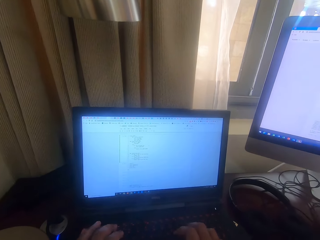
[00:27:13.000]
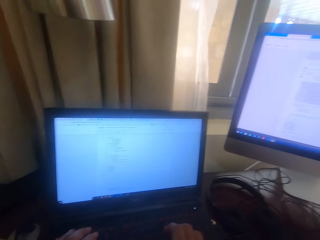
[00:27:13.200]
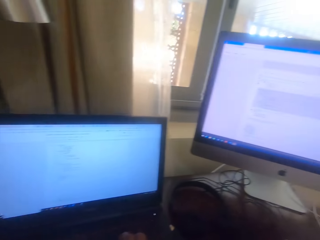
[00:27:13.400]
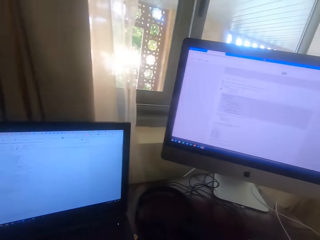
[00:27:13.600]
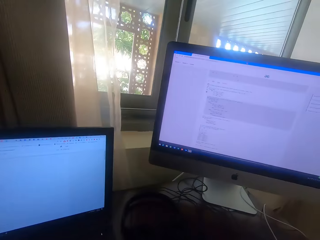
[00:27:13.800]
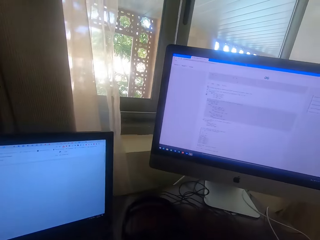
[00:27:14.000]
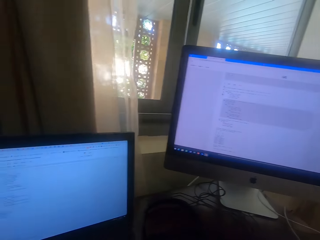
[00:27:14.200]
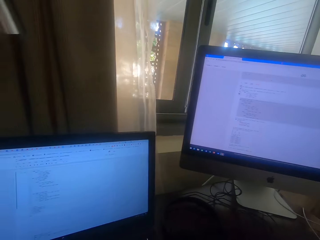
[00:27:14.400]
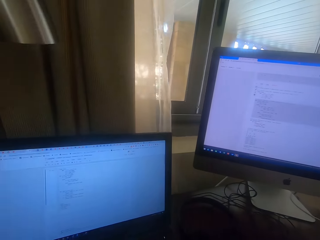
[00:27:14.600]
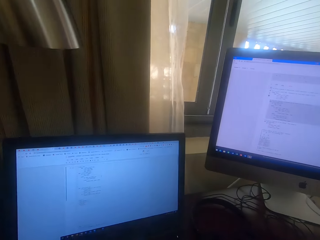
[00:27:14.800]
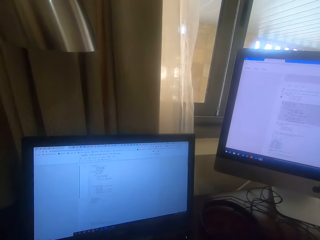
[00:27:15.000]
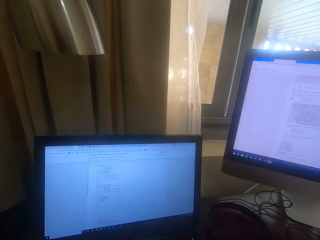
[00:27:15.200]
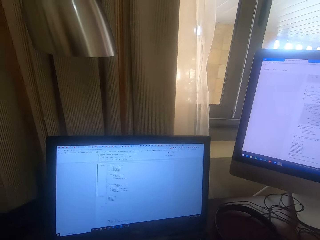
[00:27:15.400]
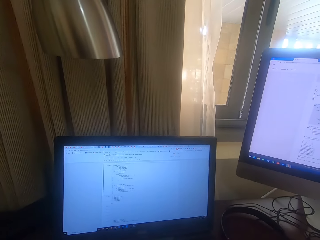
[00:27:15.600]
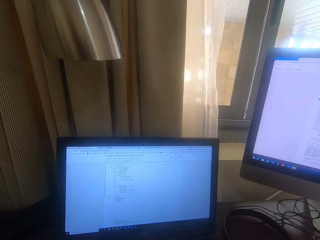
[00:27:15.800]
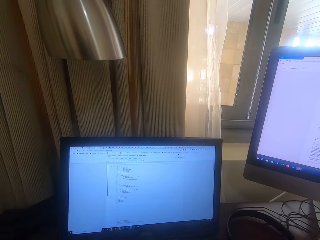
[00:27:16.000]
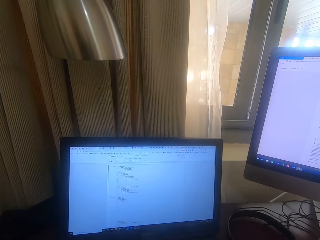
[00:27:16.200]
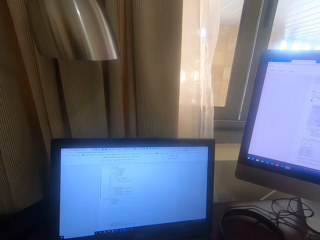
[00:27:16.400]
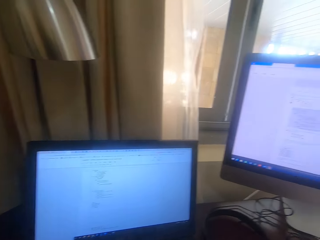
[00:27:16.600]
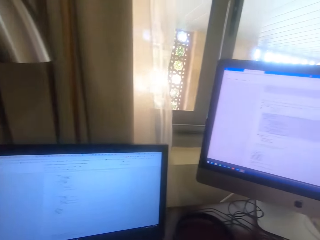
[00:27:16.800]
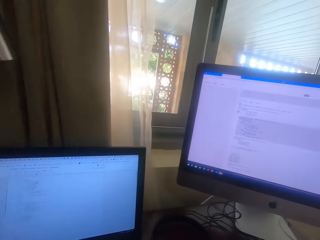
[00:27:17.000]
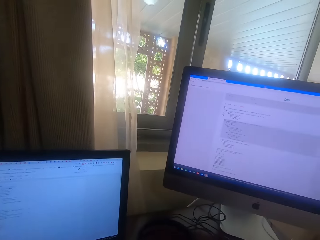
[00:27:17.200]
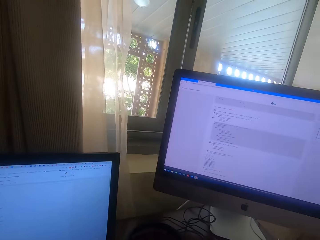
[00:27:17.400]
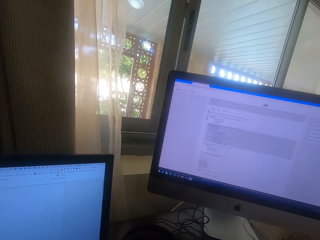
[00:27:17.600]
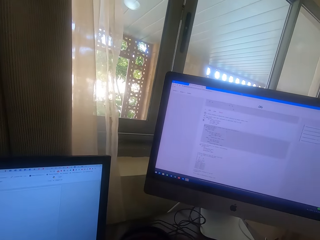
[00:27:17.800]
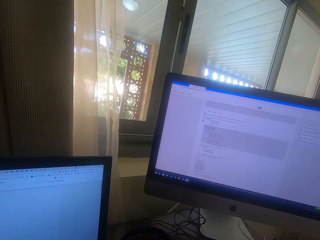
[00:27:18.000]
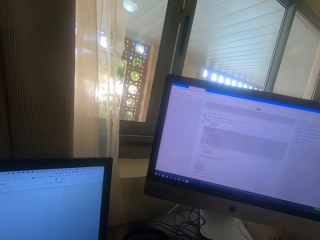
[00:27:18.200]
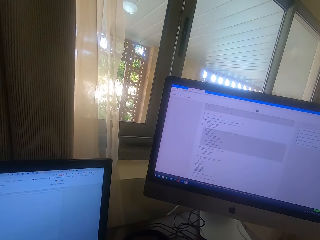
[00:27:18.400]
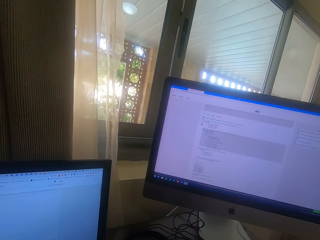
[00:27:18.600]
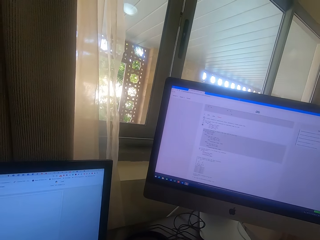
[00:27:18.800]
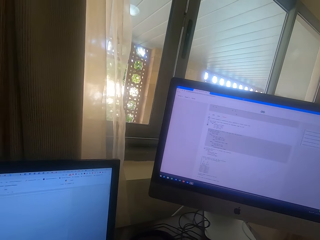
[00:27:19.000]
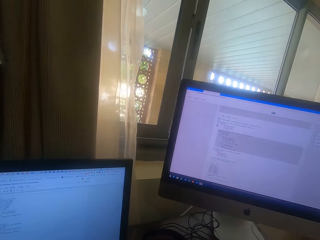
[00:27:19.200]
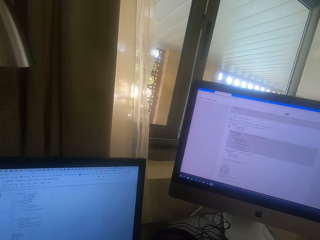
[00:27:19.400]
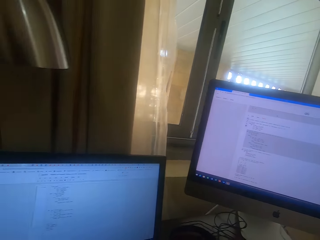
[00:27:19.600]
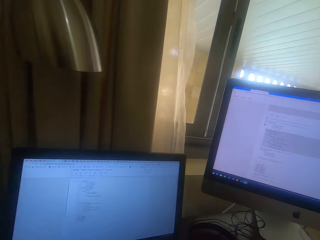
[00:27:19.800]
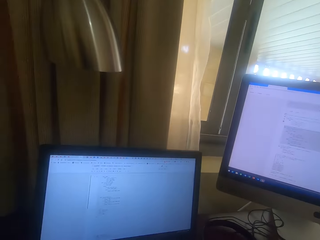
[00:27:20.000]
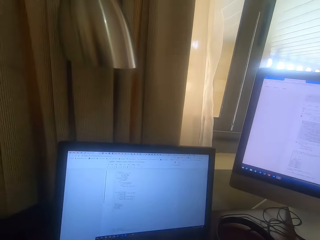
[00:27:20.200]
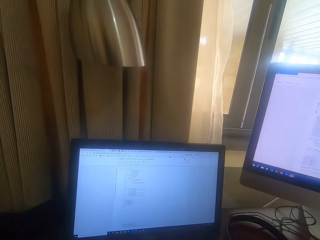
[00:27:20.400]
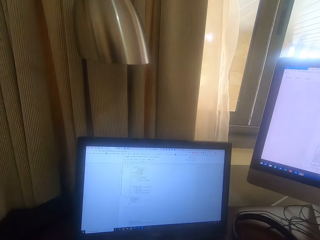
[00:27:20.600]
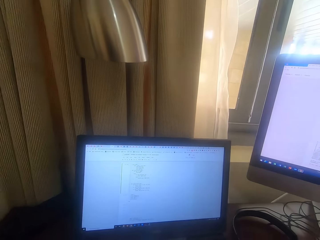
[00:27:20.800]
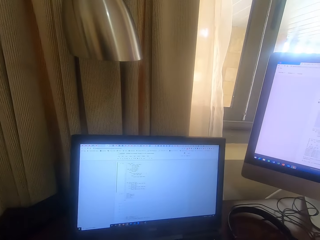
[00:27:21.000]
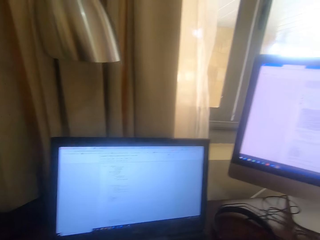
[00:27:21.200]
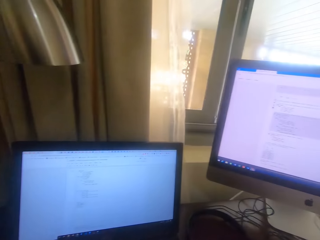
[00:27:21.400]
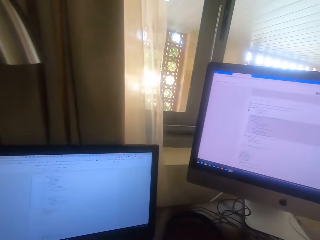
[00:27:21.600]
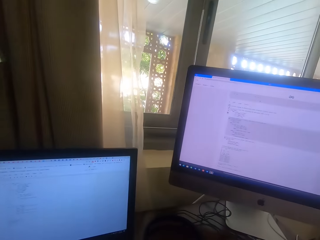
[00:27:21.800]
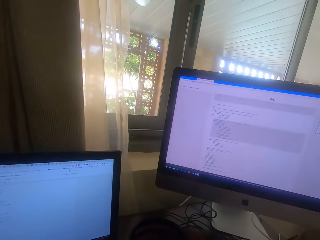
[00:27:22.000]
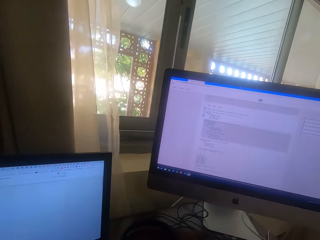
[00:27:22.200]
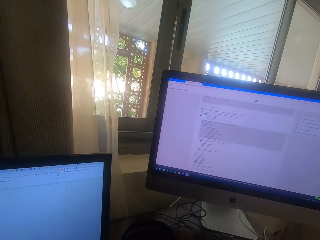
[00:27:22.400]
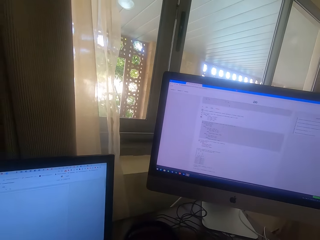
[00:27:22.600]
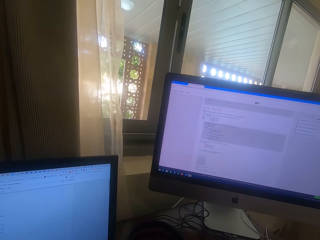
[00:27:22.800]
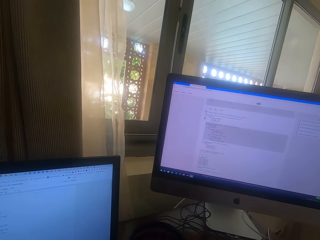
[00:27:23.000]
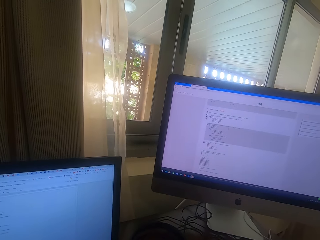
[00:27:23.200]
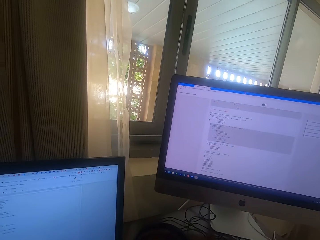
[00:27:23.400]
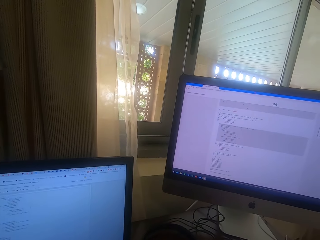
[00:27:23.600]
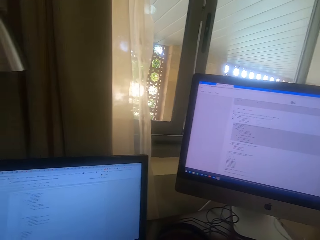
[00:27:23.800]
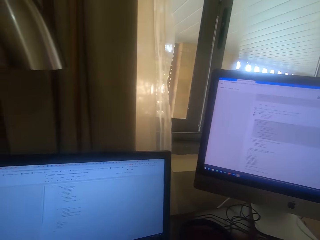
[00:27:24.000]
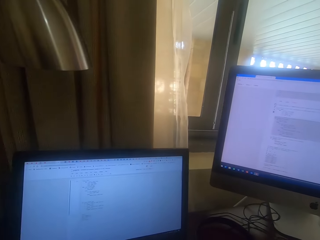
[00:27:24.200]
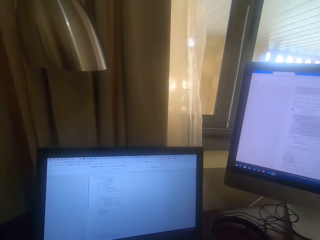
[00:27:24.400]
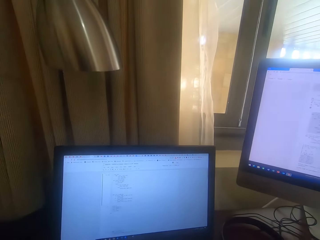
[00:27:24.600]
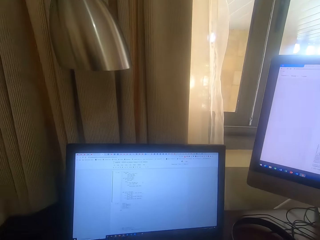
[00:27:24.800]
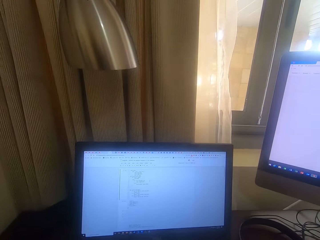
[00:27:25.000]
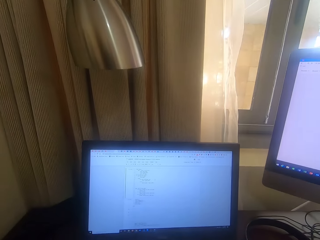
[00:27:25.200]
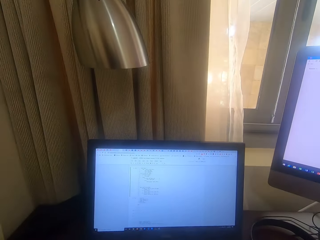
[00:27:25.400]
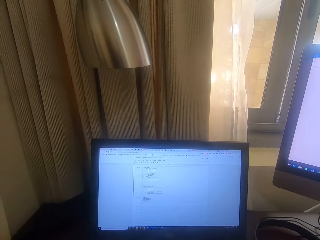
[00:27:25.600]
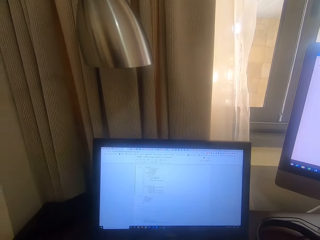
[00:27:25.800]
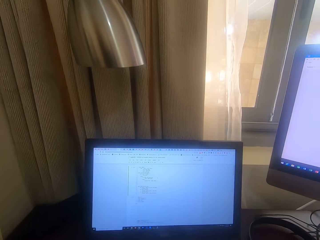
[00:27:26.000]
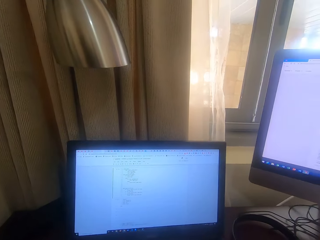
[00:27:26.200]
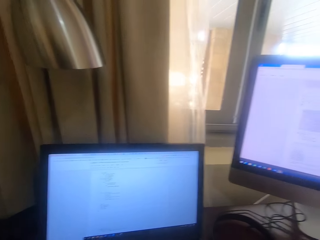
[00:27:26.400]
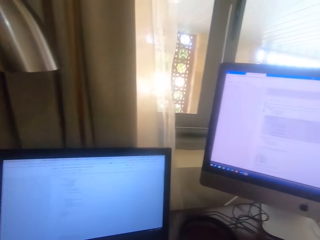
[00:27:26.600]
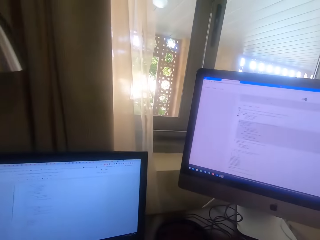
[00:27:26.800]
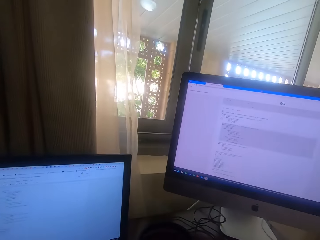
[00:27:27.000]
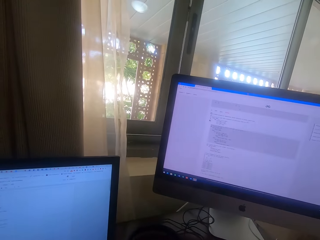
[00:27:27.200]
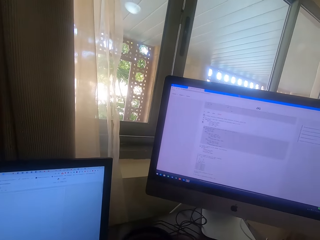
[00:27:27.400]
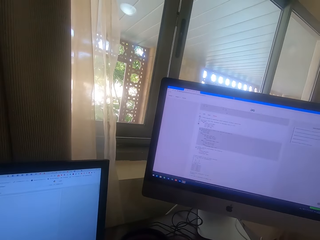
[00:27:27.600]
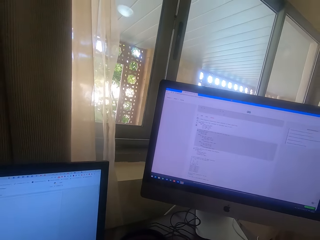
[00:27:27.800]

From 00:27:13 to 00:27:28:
The camera wearer looks at the desktop. They move. They move again.

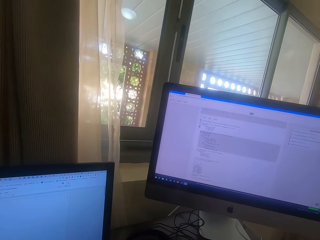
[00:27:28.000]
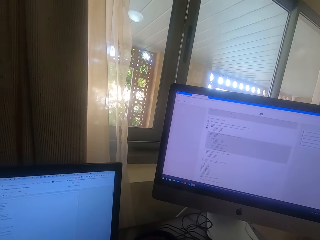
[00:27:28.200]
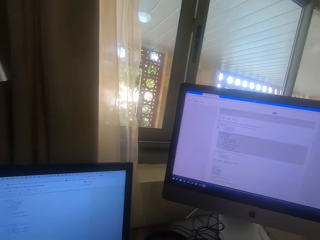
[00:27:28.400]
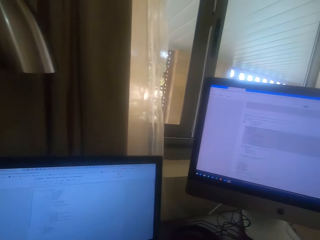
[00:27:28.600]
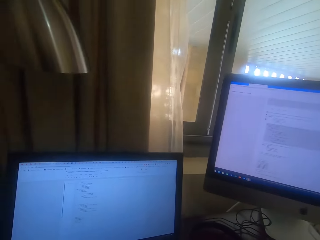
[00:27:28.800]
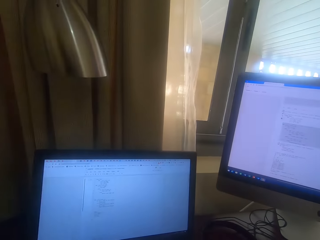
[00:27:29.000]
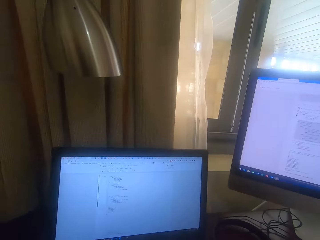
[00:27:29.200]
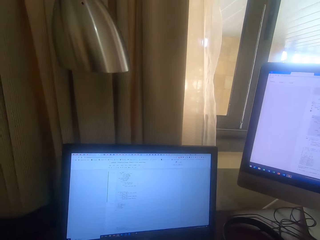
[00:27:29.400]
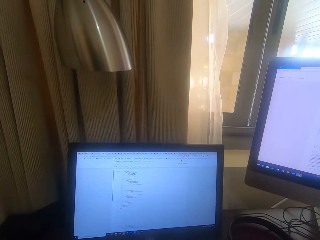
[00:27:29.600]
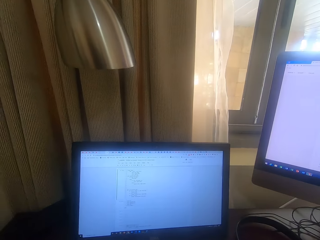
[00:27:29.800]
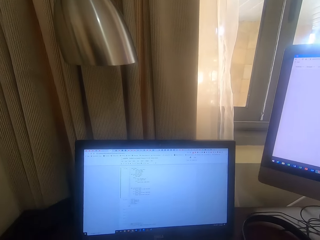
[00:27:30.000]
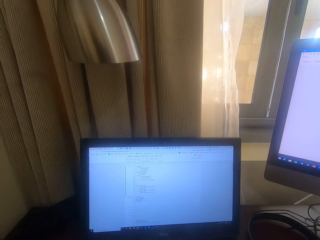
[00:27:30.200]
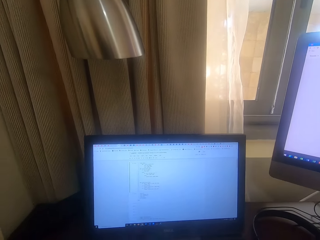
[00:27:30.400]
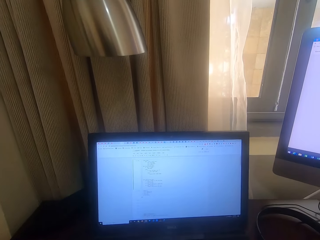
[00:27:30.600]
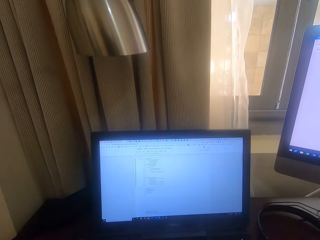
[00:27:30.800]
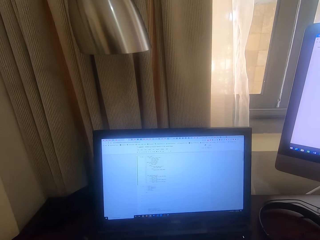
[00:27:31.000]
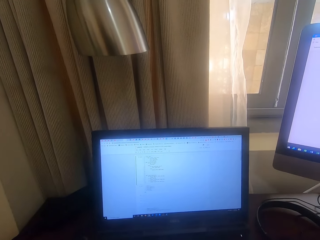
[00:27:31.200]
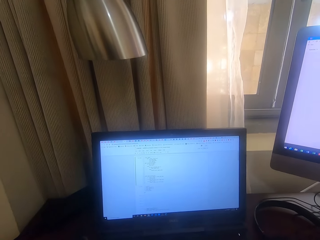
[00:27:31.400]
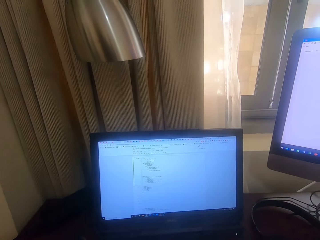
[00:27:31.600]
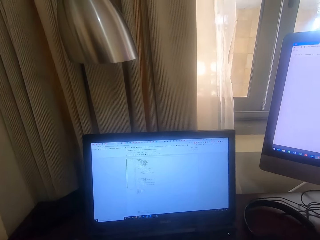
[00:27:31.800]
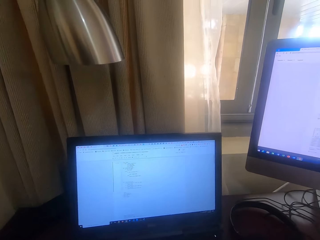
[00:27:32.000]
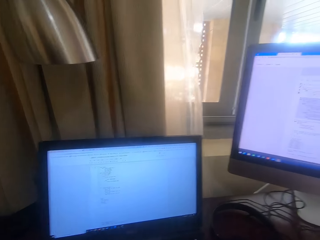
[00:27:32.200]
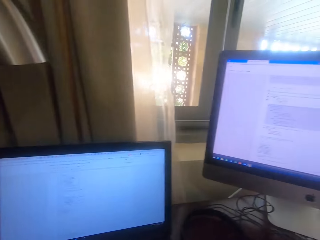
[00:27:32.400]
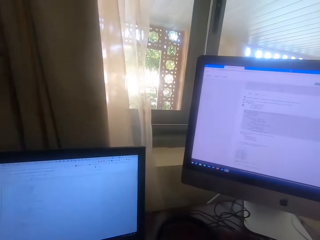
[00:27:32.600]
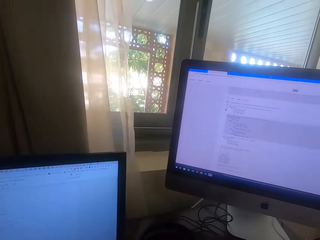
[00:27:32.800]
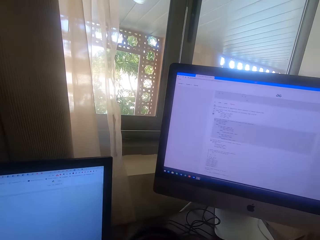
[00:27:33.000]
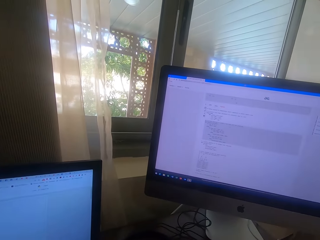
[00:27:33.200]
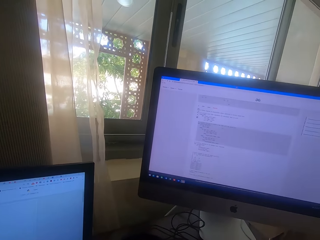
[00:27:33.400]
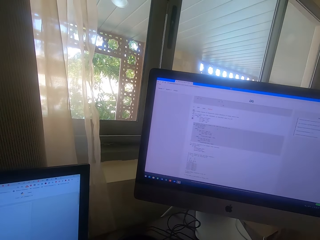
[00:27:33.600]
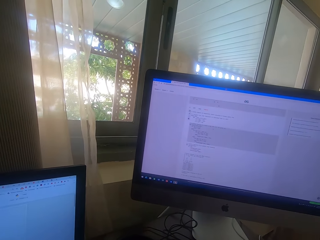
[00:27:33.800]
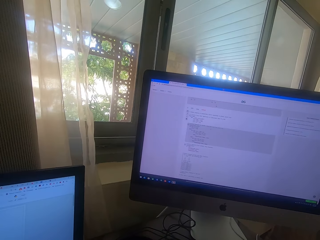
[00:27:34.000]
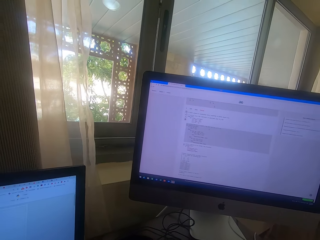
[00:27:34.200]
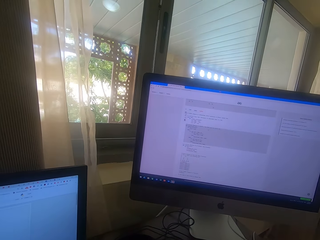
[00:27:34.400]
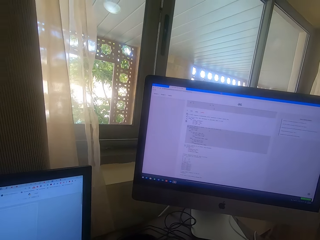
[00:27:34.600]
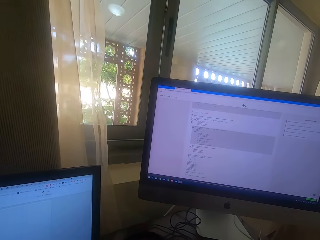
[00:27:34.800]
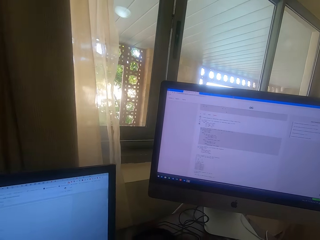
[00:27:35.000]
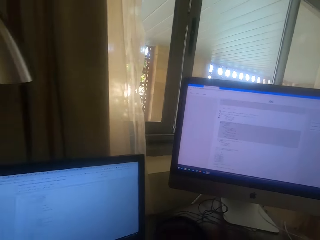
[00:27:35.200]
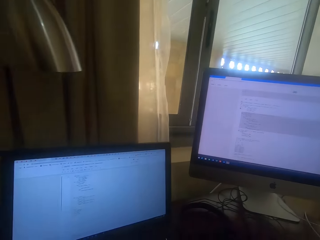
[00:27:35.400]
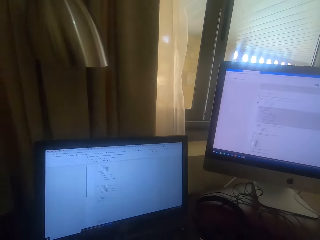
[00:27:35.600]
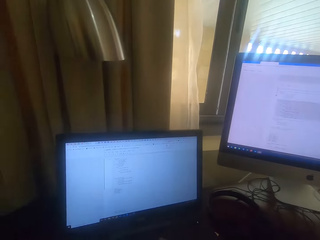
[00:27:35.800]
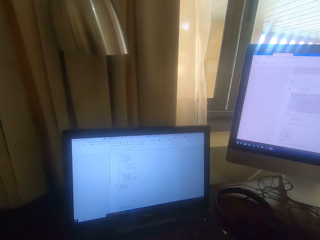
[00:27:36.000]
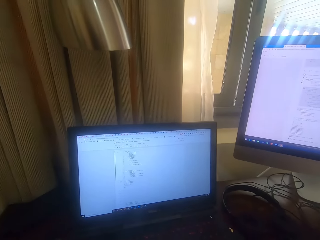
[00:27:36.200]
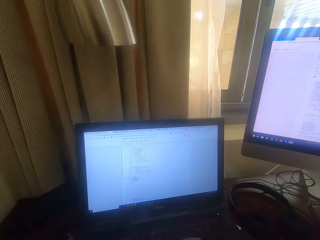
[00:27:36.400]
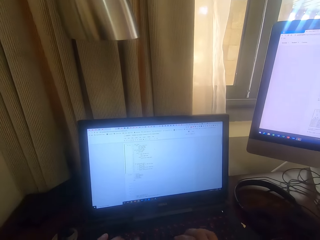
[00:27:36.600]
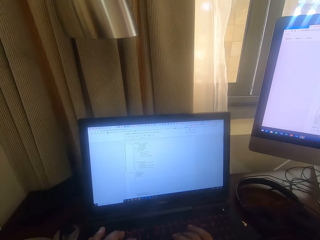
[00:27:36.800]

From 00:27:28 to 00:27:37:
The camera wearer listens to the music.
